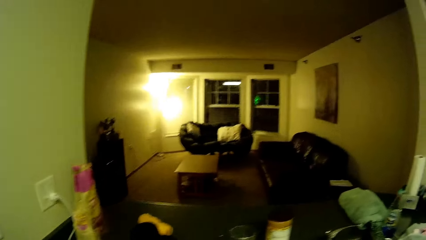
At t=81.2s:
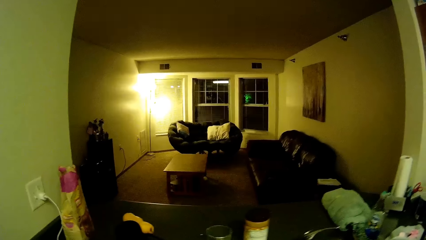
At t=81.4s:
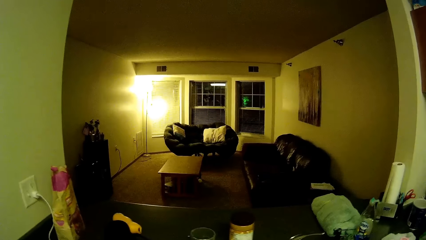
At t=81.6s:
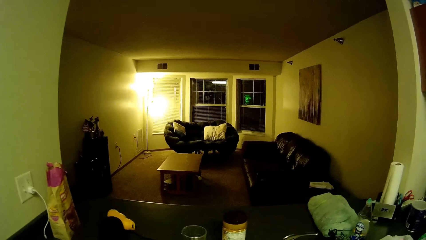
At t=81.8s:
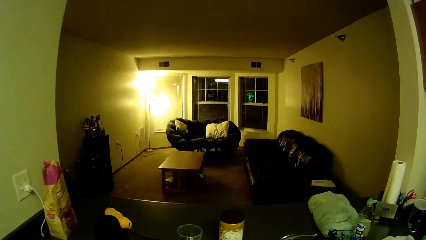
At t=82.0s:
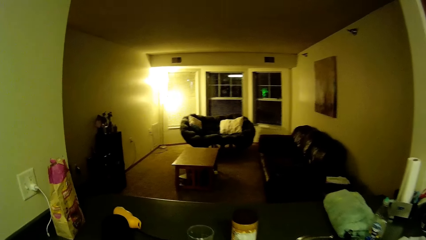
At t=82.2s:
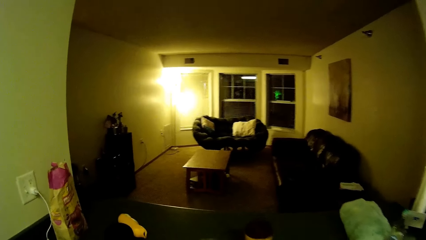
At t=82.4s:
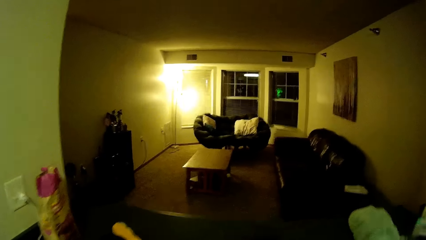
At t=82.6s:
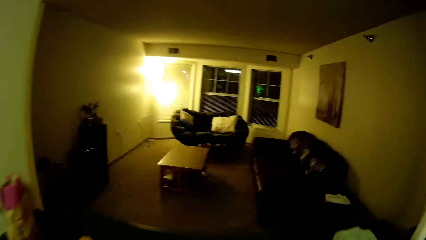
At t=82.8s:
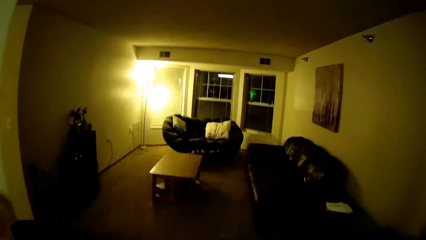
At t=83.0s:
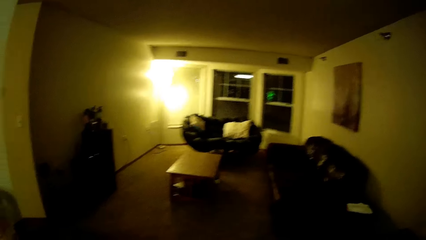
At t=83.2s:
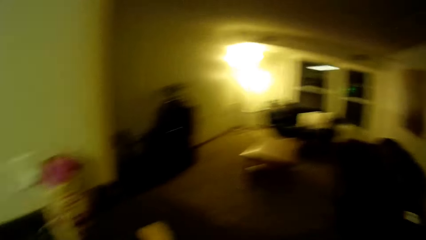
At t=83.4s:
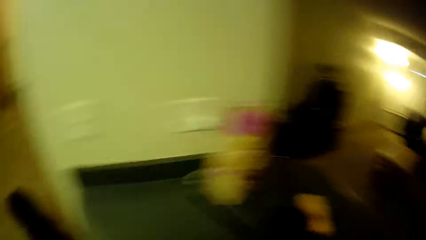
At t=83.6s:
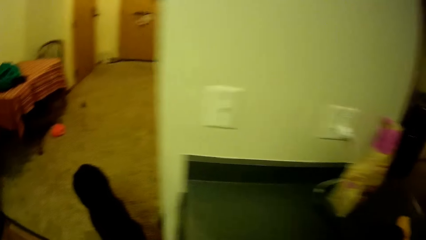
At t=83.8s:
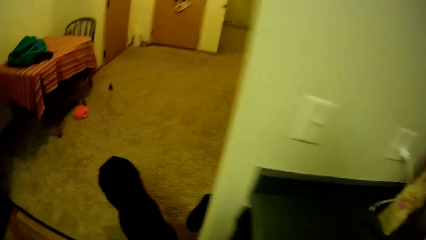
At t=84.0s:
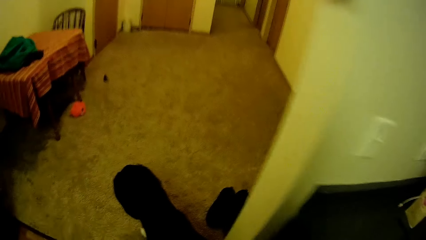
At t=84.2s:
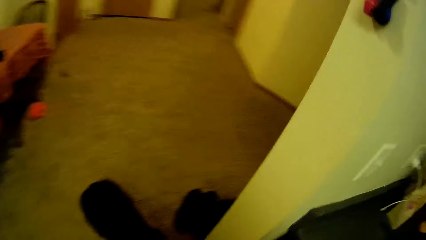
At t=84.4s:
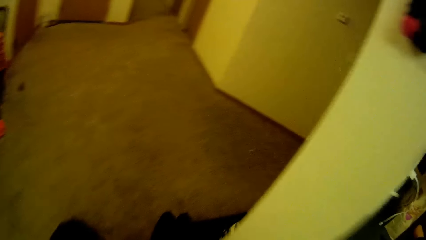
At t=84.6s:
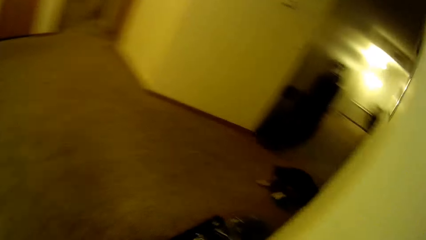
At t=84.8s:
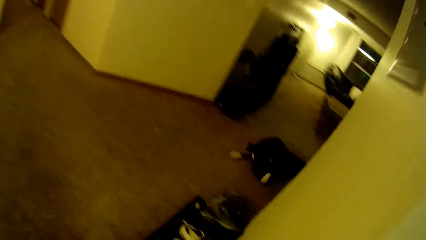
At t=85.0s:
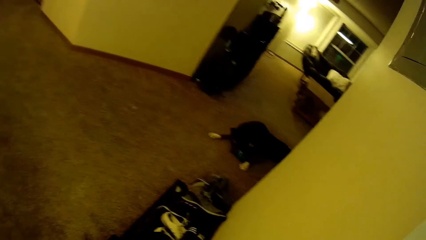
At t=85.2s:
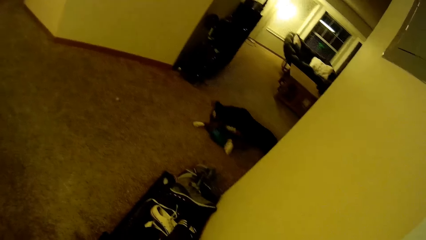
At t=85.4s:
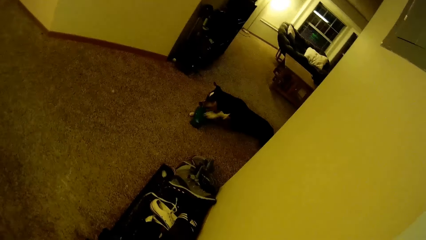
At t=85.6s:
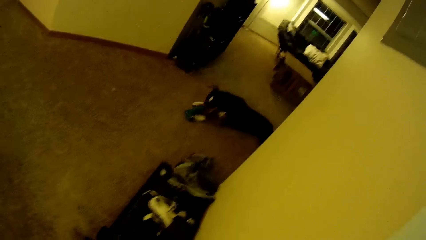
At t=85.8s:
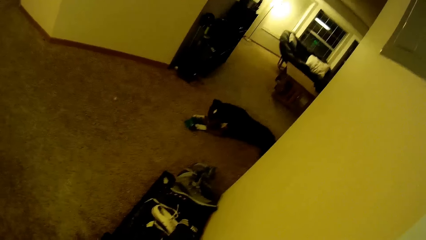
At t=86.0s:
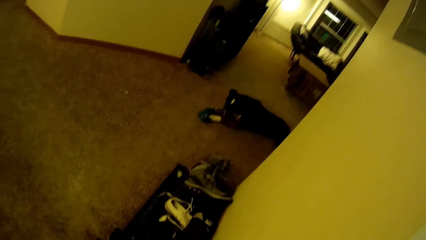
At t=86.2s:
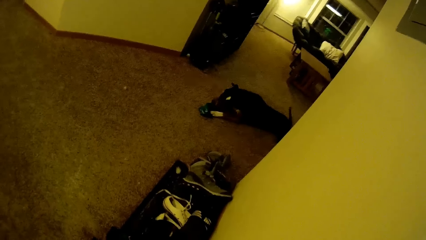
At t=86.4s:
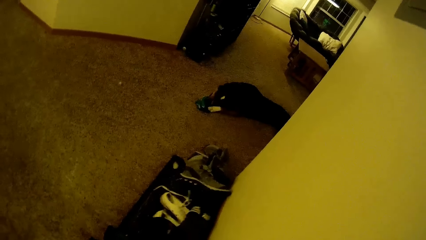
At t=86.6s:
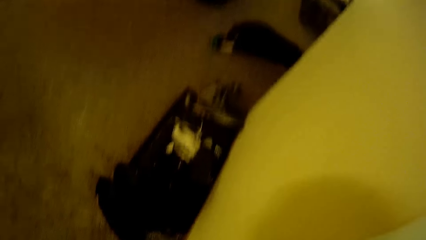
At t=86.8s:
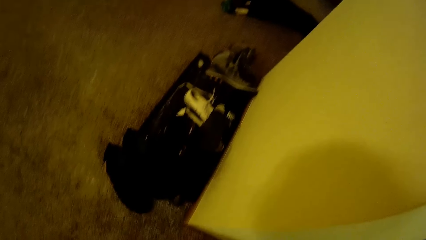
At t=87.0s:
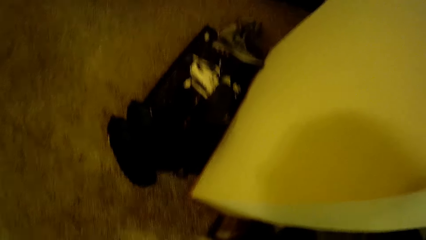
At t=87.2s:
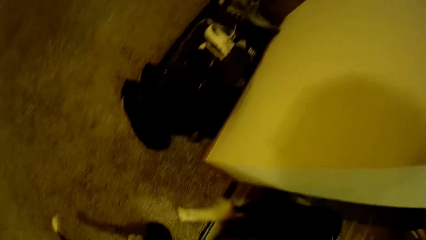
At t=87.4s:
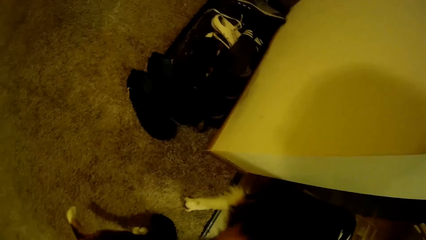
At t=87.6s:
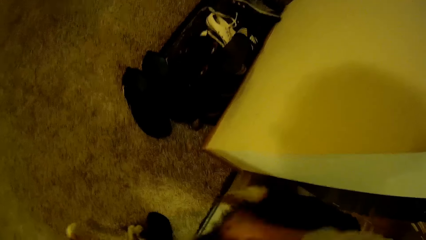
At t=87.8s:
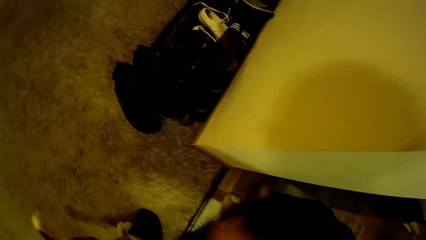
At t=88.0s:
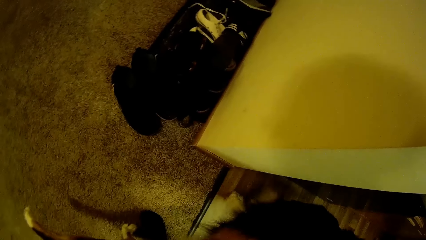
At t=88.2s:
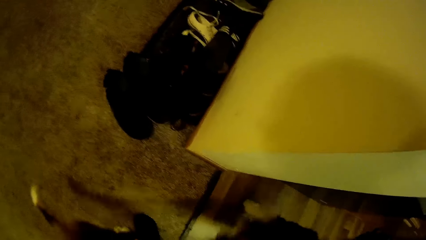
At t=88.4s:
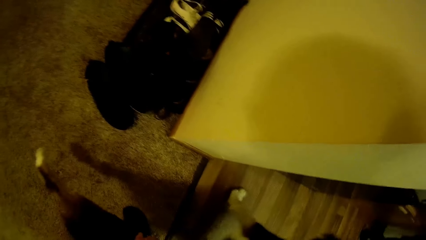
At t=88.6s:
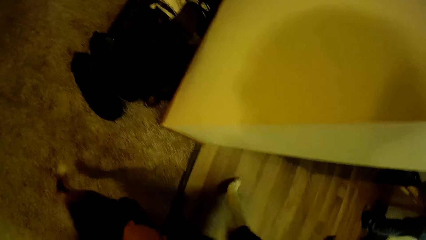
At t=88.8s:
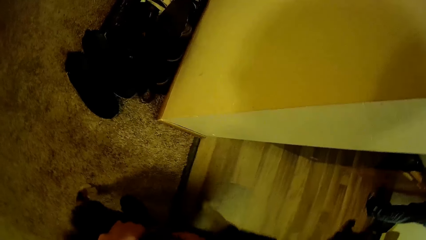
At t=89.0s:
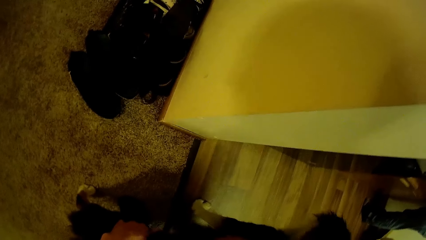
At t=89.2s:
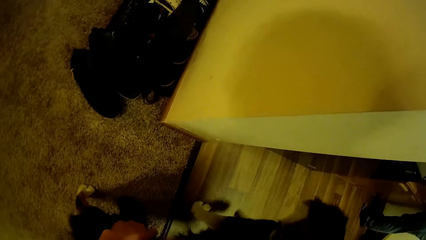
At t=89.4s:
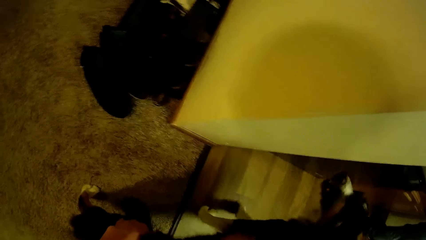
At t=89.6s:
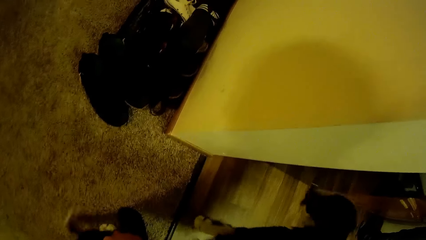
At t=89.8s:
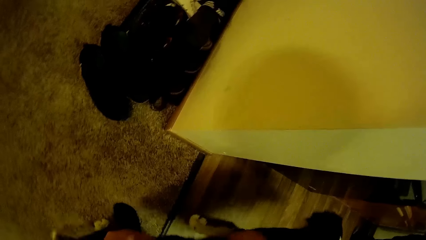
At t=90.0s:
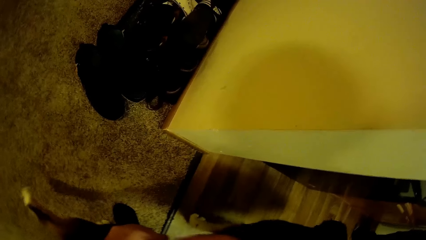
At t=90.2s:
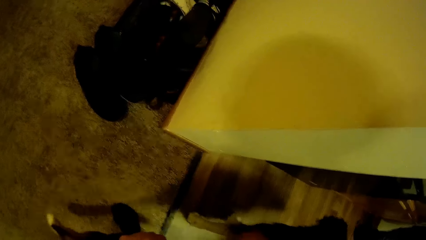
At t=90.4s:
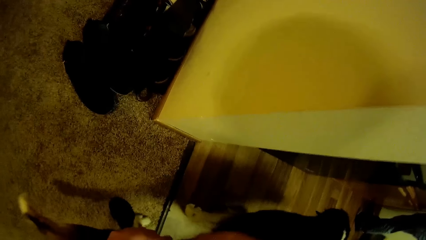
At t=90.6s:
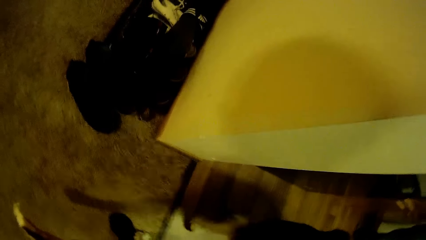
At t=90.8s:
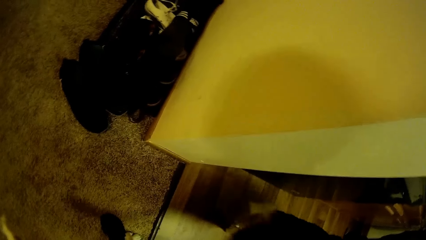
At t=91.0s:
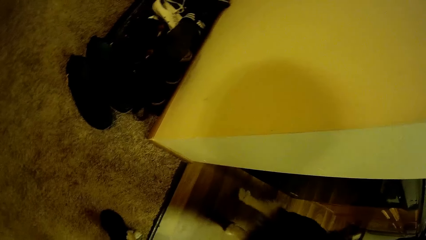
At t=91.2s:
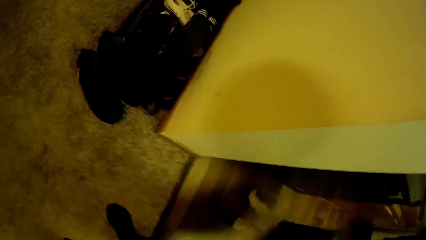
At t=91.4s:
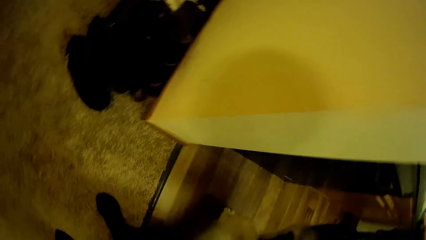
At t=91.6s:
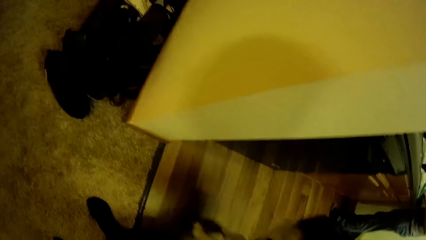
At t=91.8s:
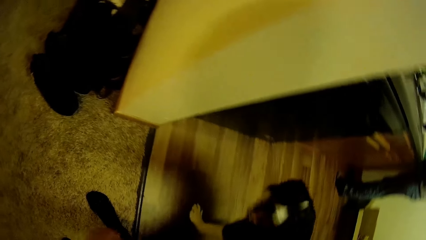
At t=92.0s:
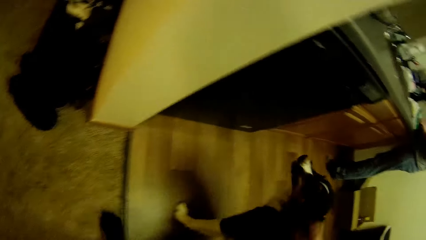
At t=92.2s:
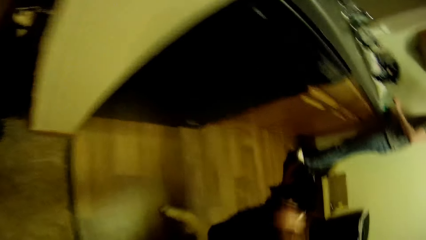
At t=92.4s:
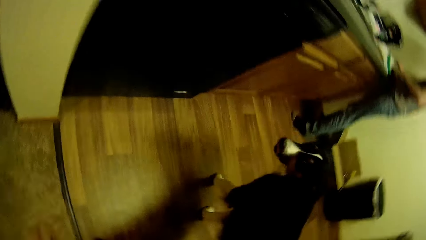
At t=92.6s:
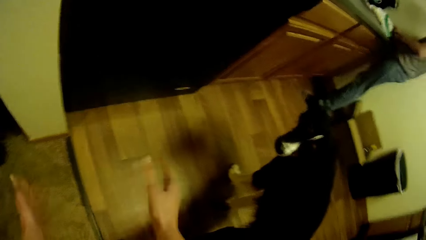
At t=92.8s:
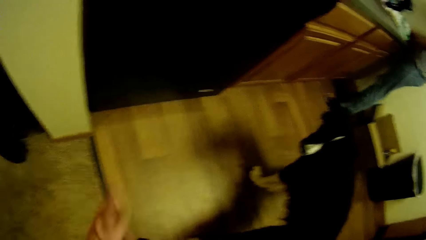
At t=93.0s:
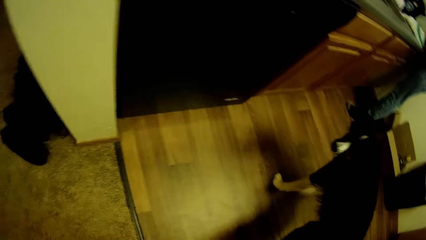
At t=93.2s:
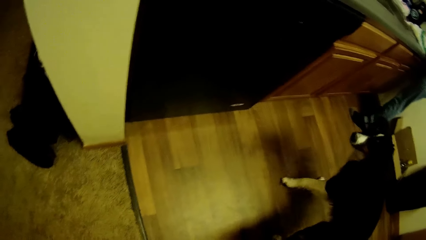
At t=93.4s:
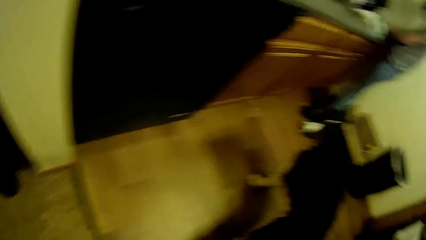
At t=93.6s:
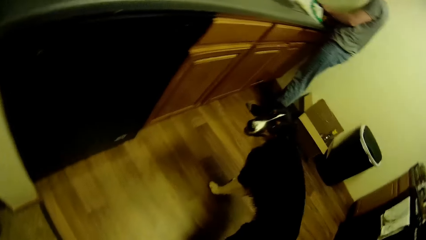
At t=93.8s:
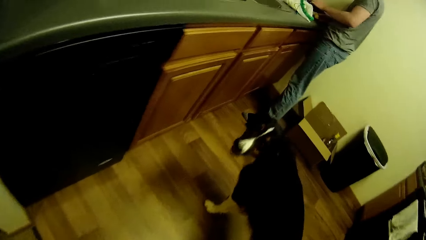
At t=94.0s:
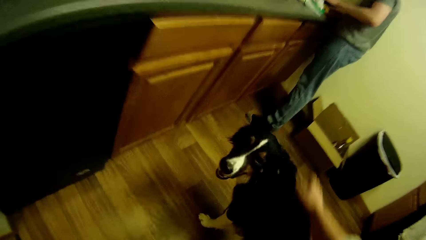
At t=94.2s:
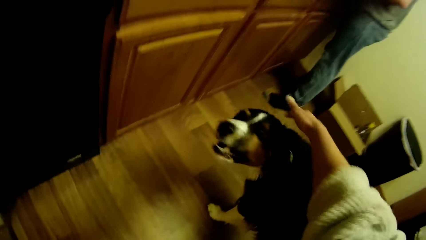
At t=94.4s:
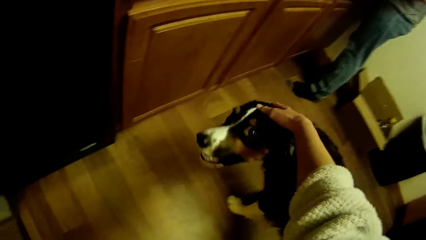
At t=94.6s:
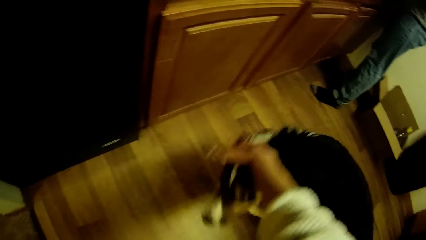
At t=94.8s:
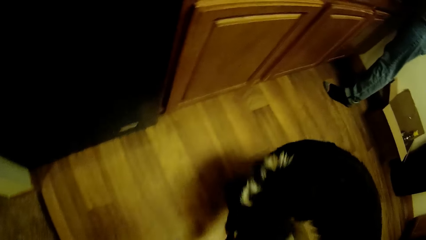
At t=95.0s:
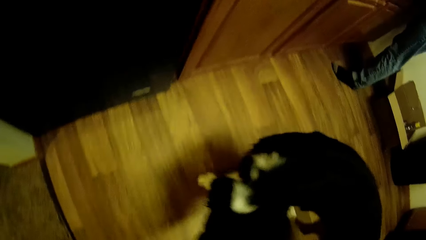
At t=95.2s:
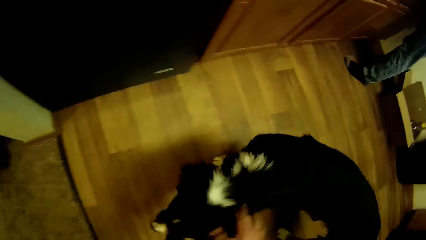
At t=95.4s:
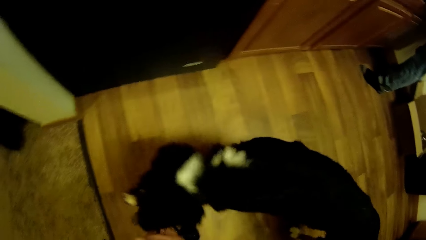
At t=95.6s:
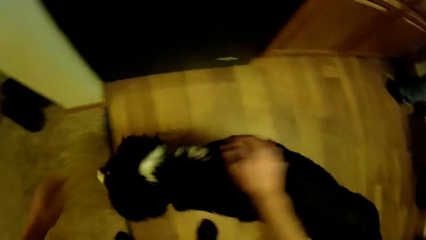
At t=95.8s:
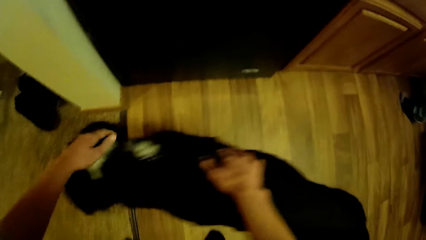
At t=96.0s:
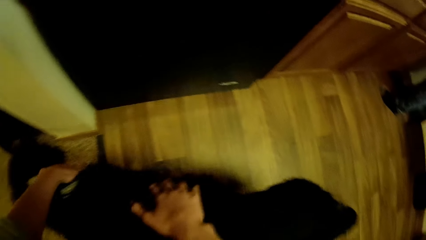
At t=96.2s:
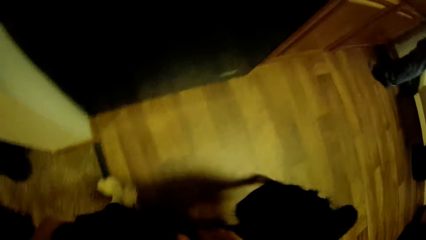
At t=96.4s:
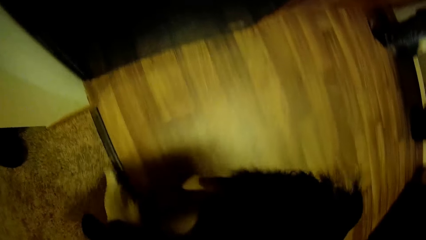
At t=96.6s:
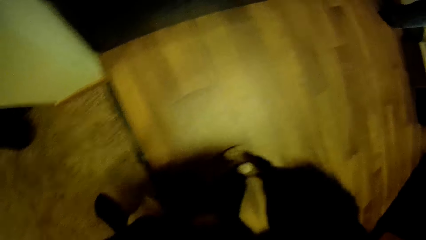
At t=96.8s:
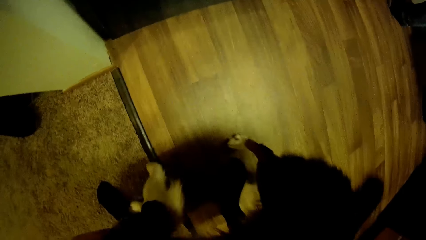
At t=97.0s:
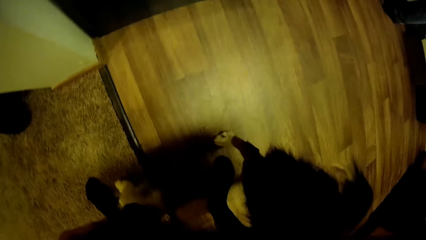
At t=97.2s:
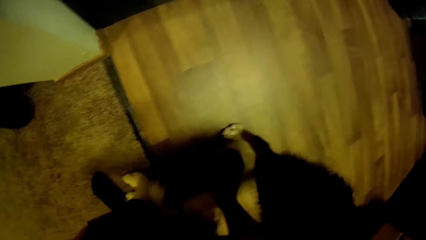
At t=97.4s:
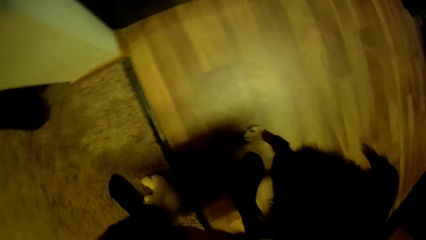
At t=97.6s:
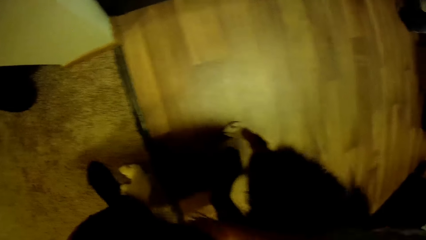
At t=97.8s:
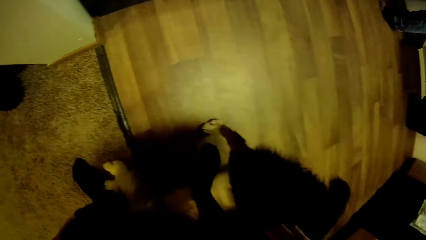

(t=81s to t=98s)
The camera wearer views the sitting room. They walk around the house. A dog sits on the floor in the sitting room. The camera wearer views the dog on the sitting room floor. They play with the other dog. They rub the dog using the right hand. They pull the dog's head using the right hand. They pull the dog using both hands.
